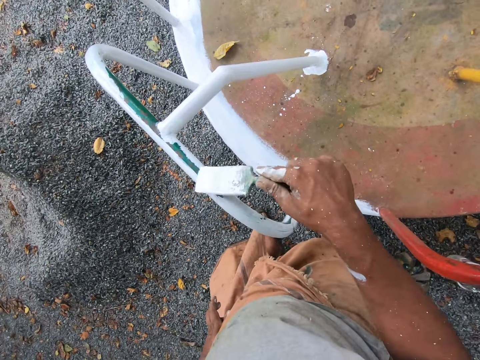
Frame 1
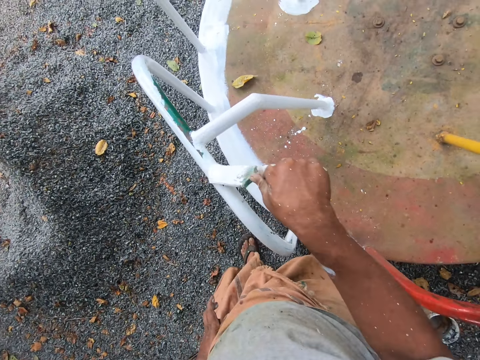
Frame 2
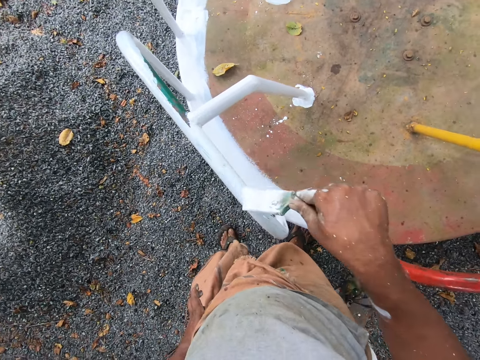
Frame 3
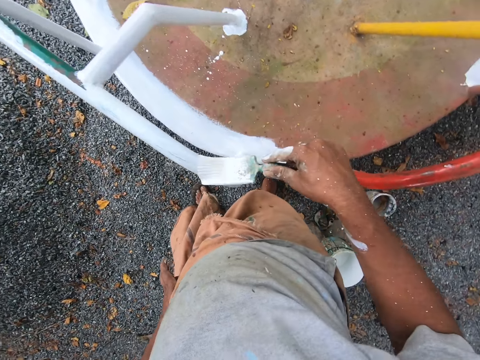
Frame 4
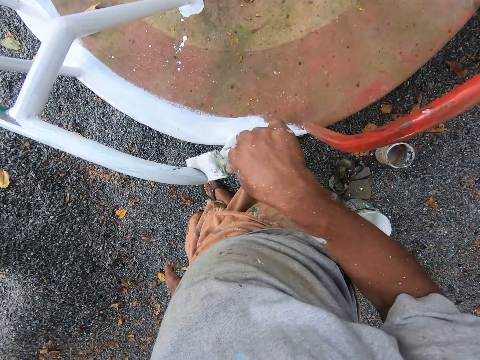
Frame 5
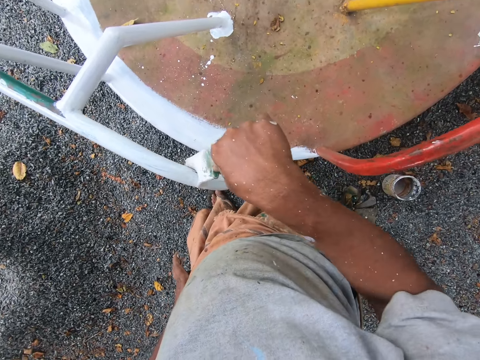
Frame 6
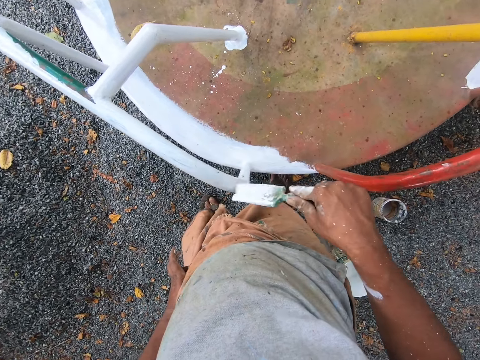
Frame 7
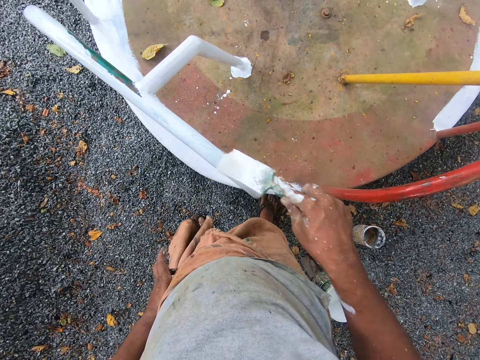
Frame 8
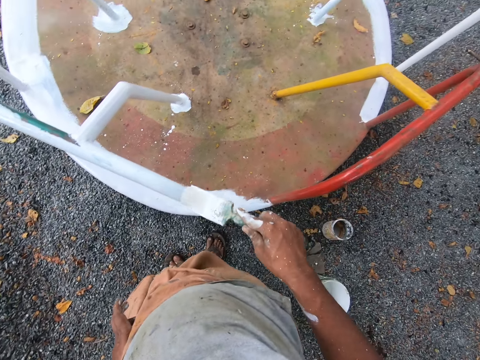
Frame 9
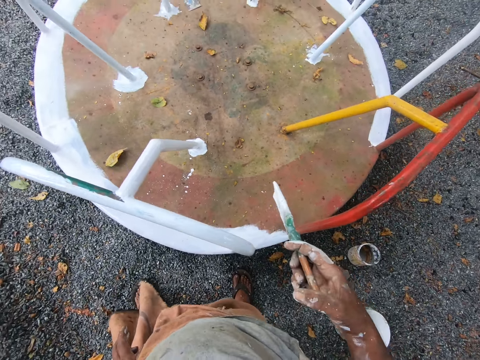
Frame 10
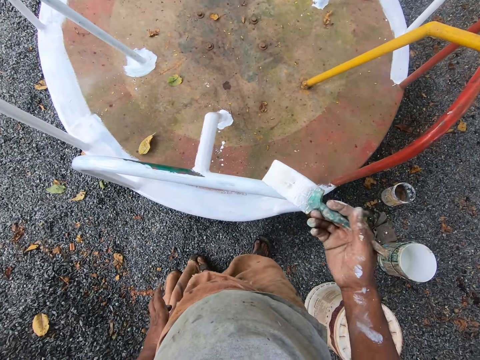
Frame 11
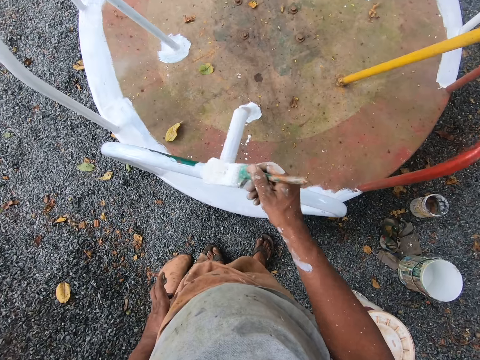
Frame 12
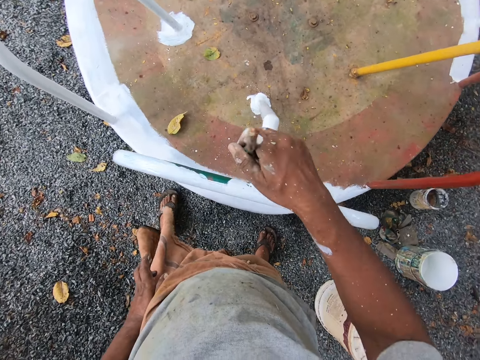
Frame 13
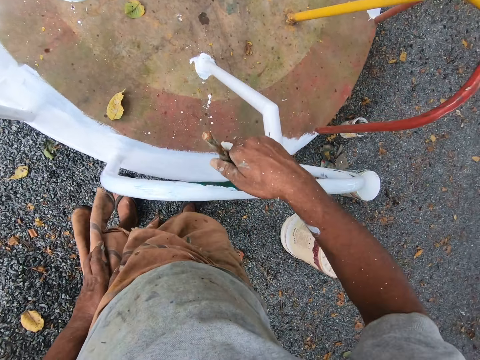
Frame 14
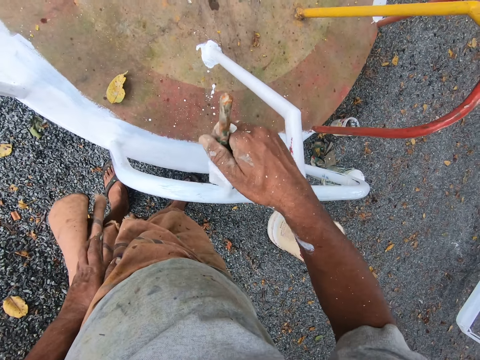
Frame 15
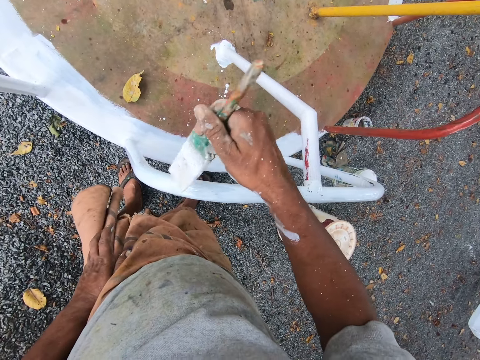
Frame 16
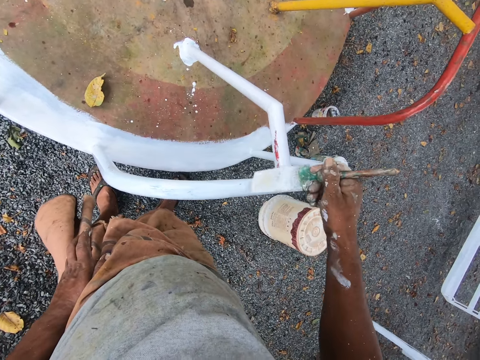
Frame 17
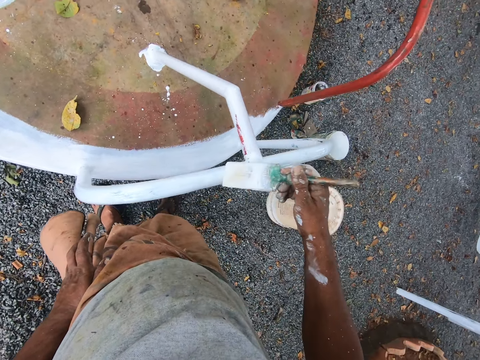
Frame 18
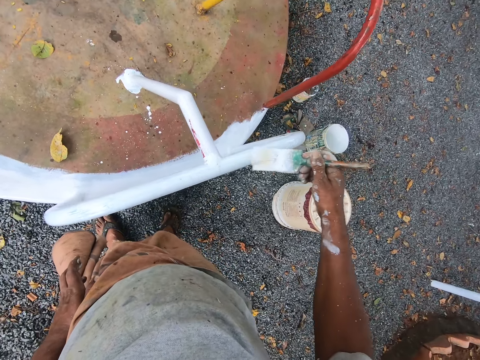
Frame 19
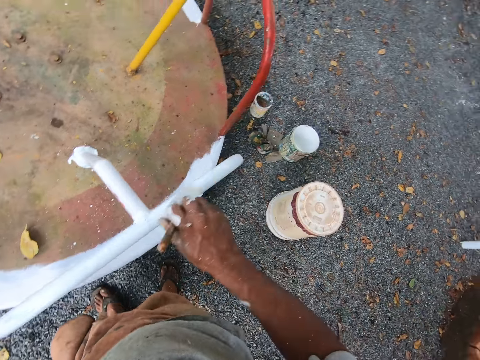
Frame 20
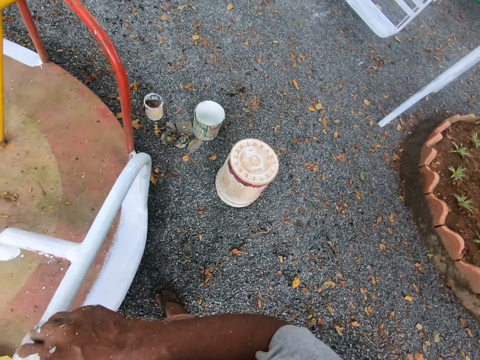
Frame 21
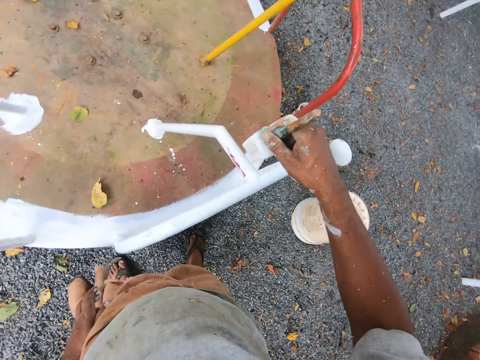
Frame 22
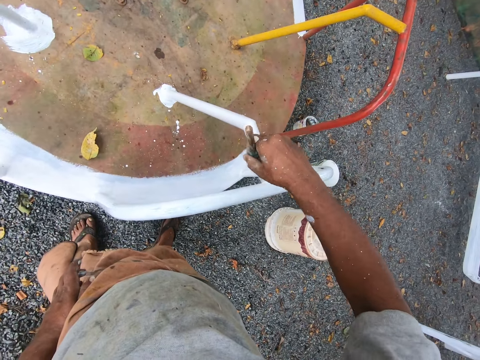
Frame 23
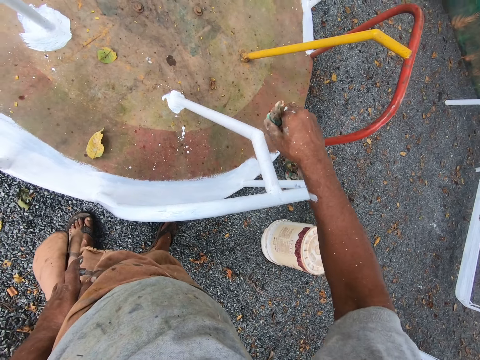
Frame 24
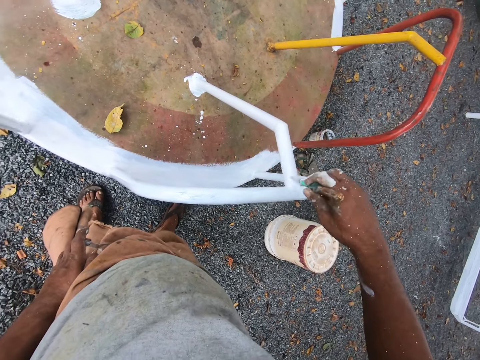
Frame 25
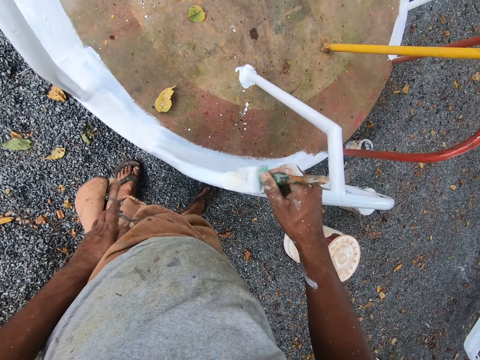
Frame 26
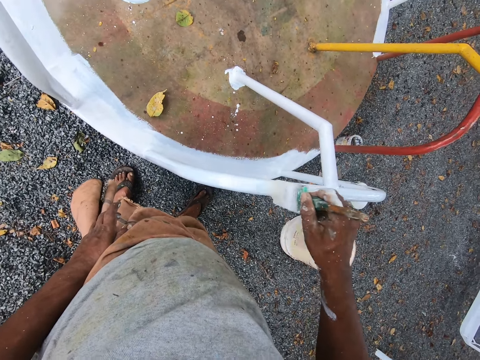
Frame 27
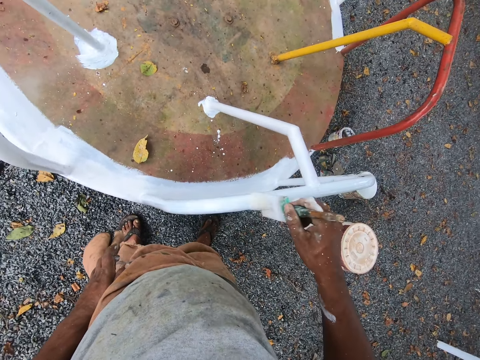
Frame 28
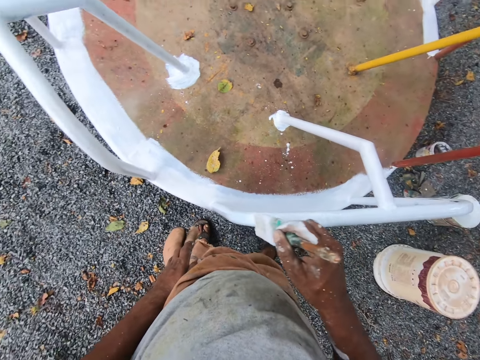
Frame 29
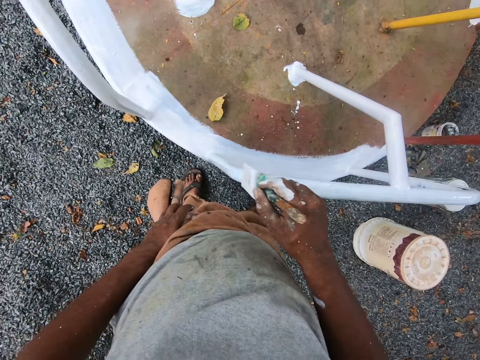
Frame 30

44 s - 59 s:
The camera wearer paints the railings with the paint brush. They walk away from the bucket. They paint the railings with the paint brush.

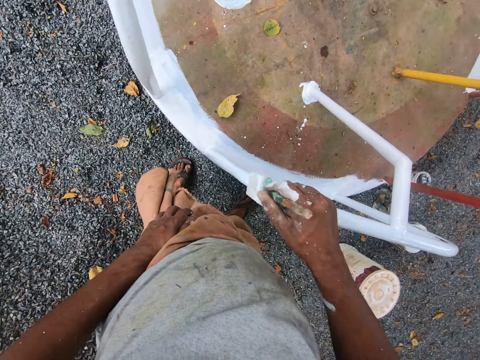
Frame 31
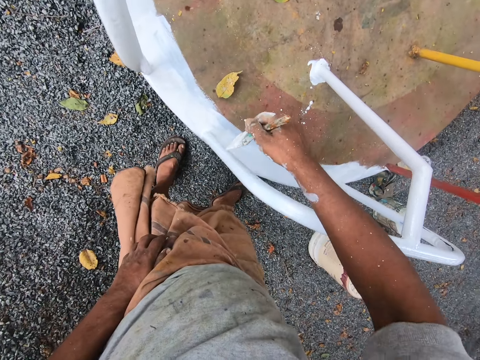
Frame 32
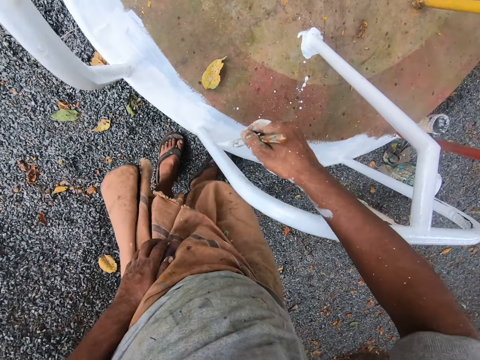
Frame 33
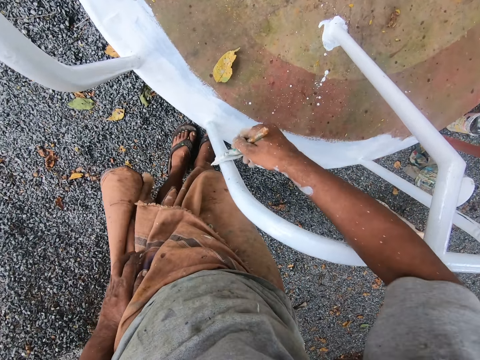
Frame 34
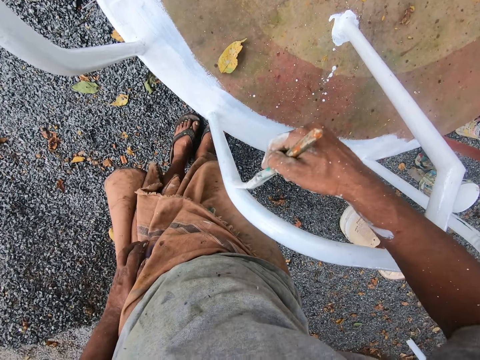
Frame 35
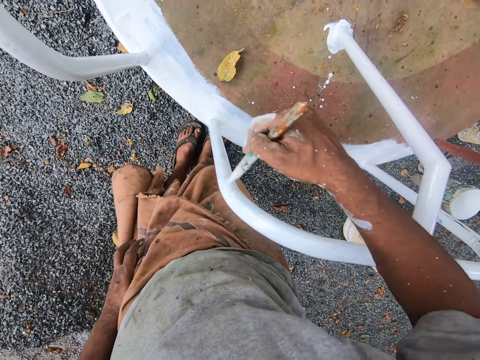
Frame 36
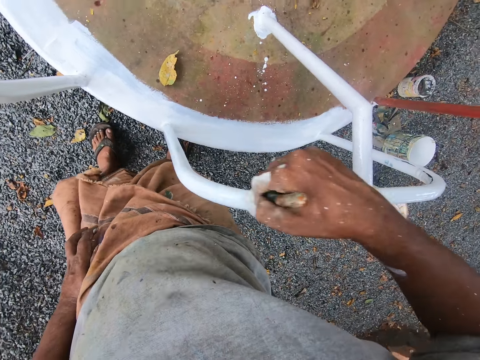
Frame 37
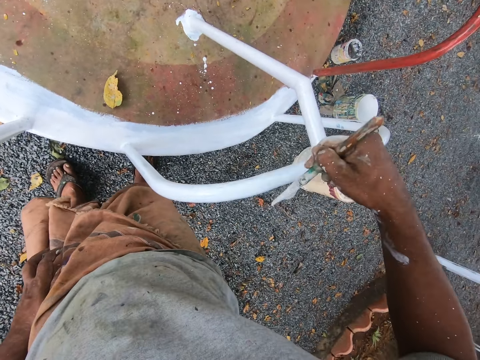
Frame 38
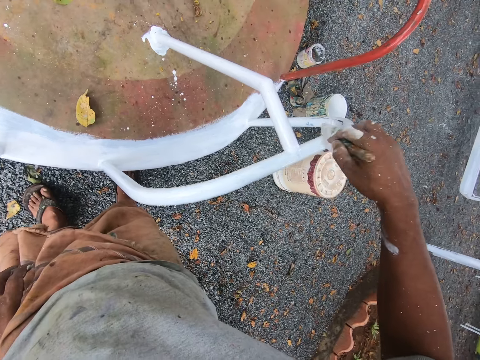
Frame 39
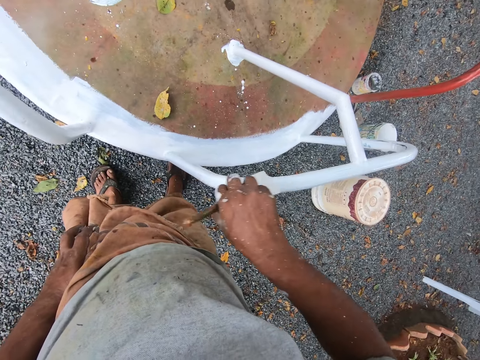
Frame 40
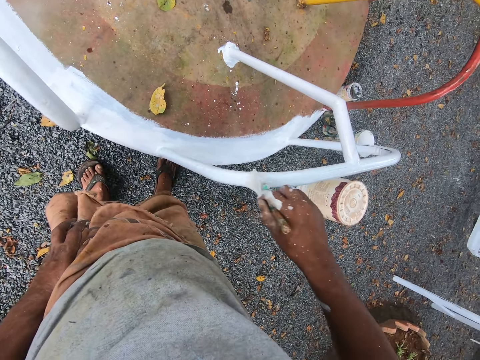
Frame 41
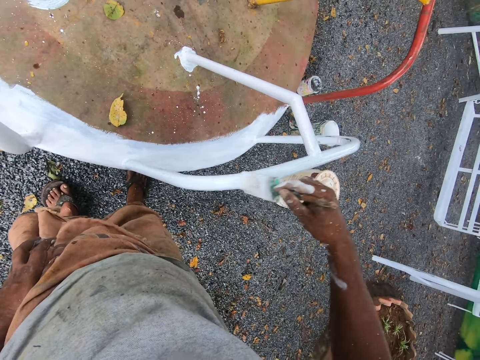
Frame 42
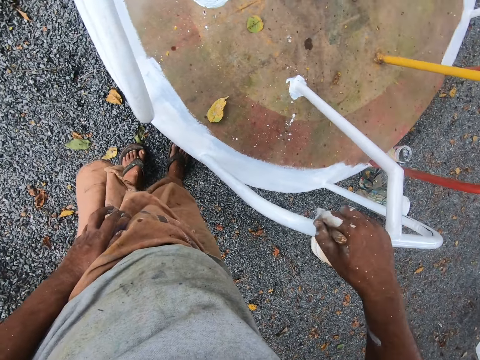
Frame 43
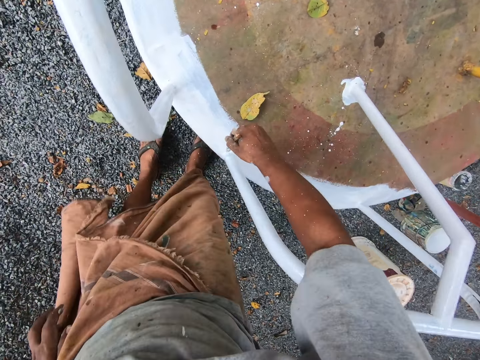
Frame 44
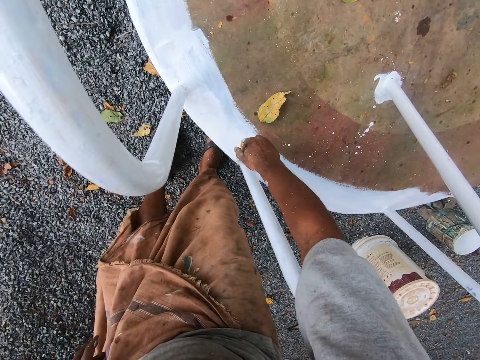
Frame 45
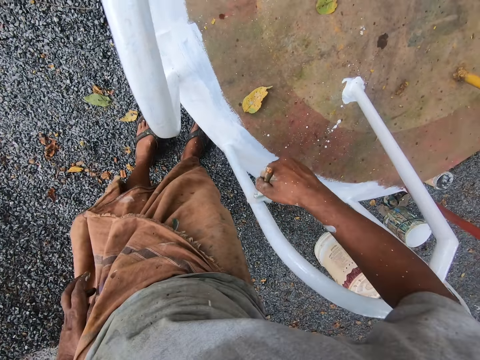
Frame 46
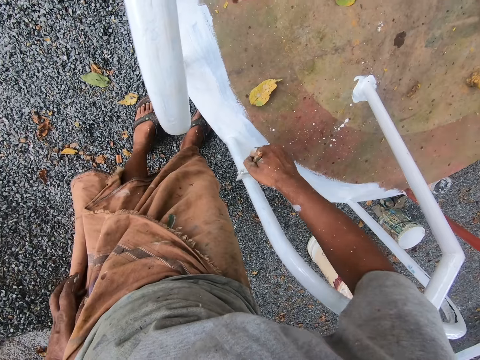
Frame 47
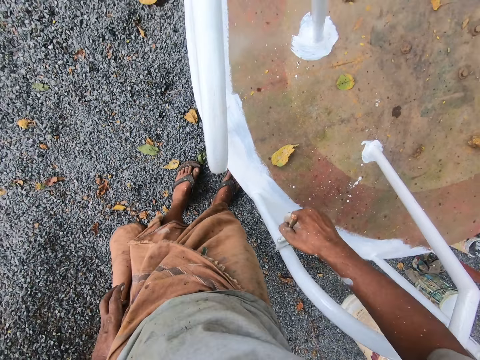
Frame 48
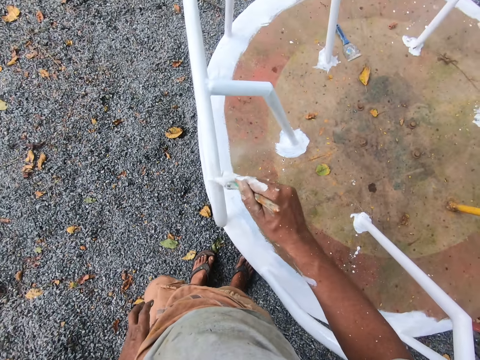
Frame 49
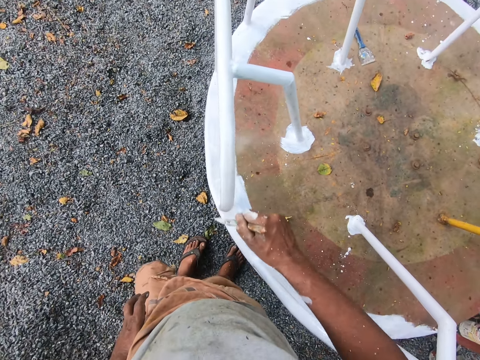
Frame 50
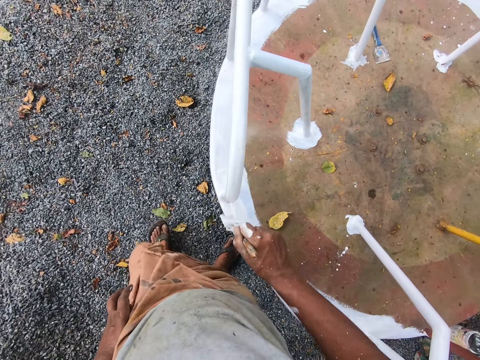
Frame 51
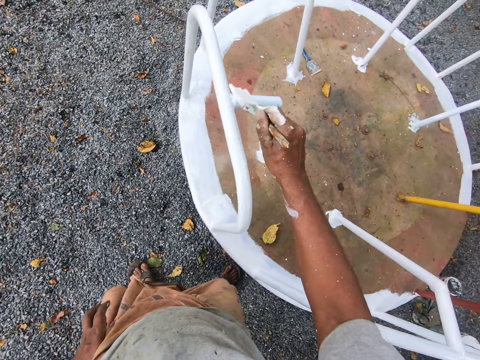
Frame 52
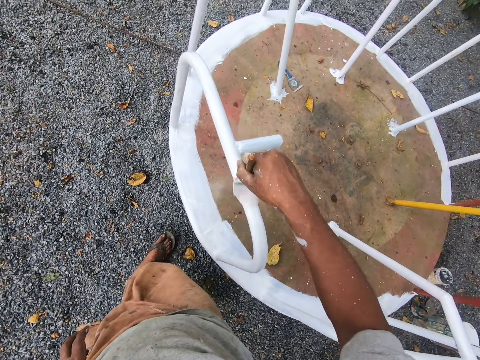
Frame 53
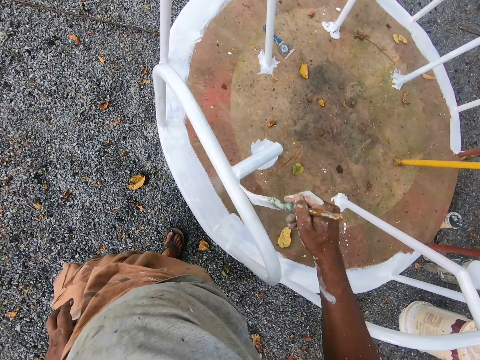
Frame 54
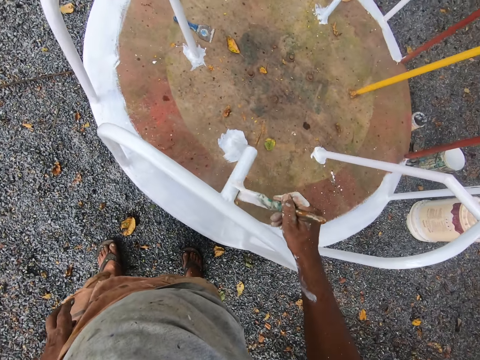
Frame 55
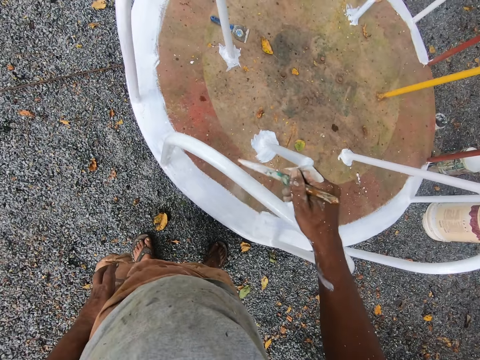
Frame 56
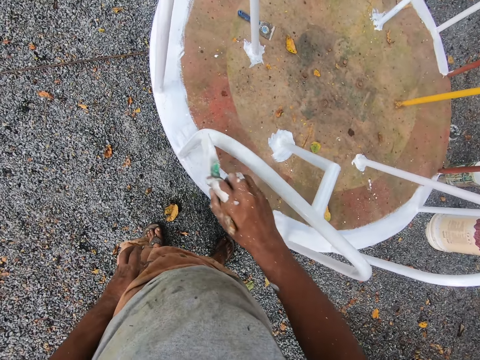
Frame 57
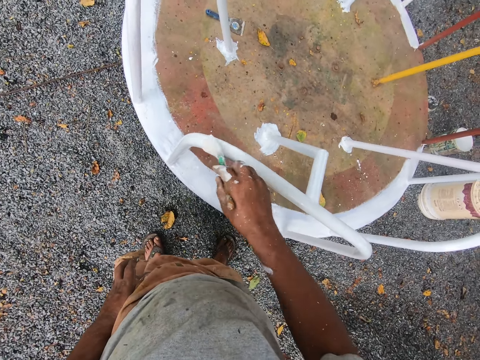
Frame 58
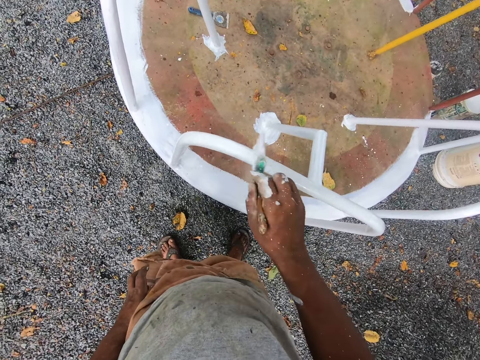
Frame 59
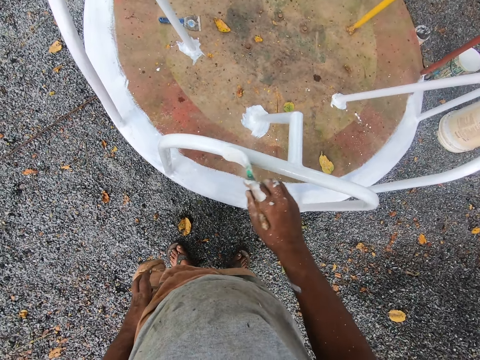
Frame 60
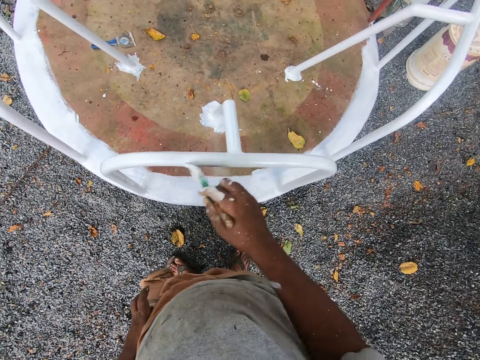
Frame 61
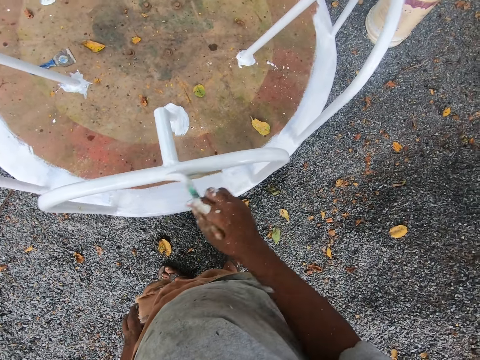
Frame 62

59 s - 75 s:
The camera wearer walks forward. They paint the railings with the paint brush.
